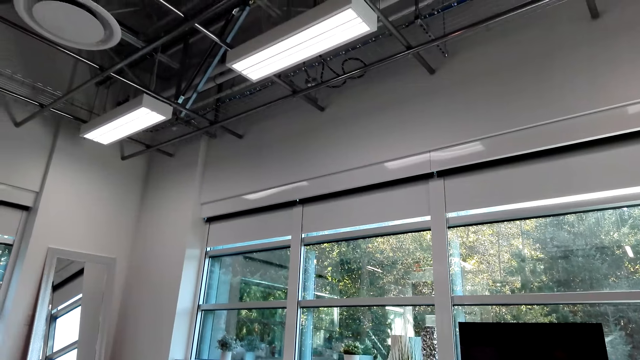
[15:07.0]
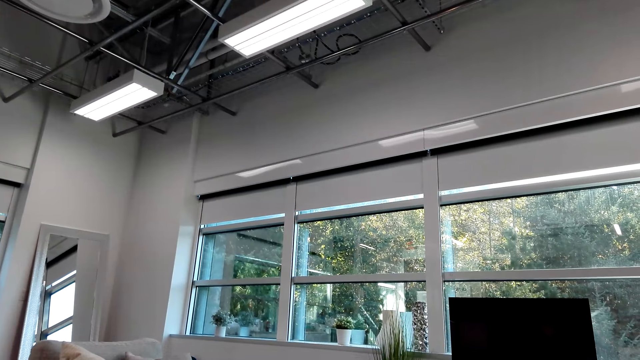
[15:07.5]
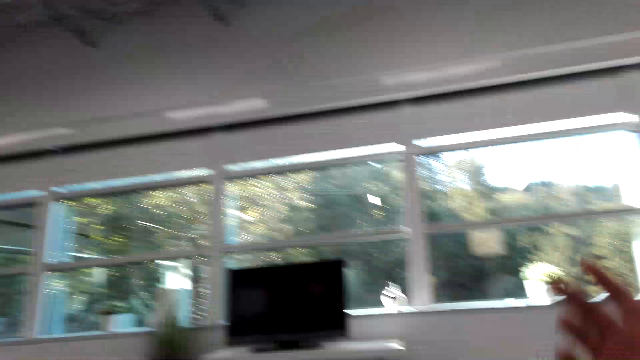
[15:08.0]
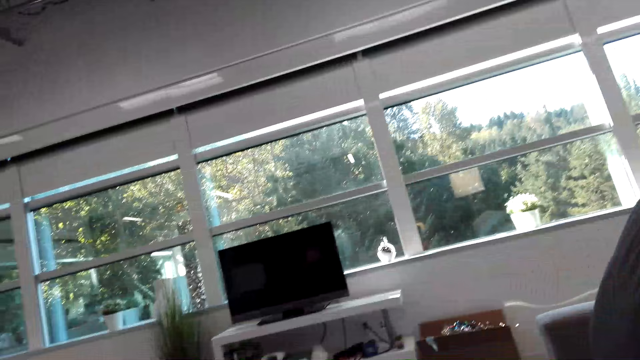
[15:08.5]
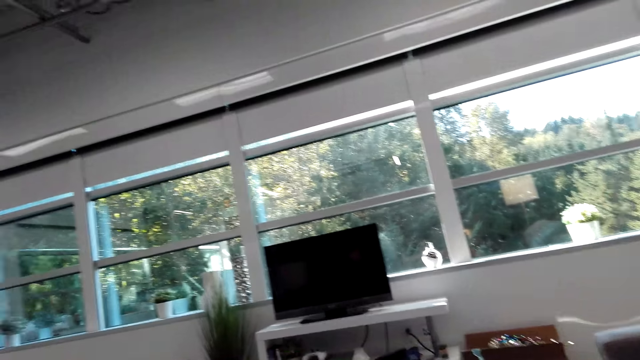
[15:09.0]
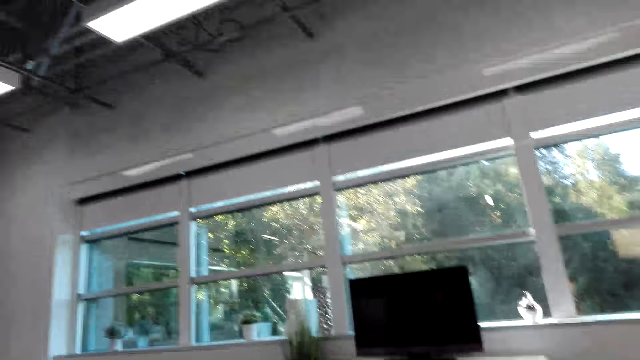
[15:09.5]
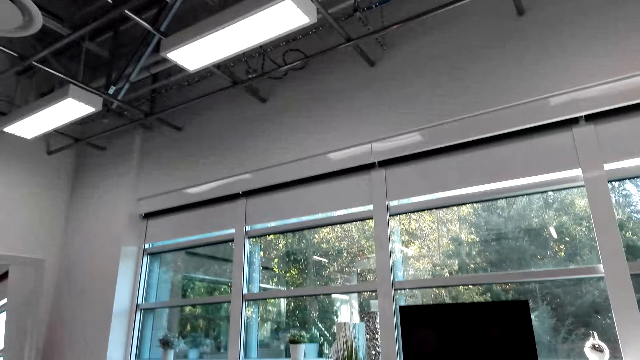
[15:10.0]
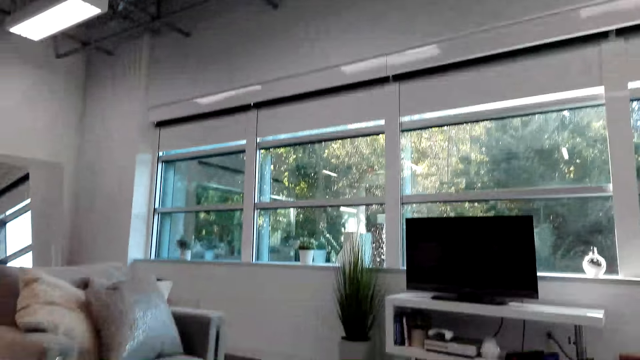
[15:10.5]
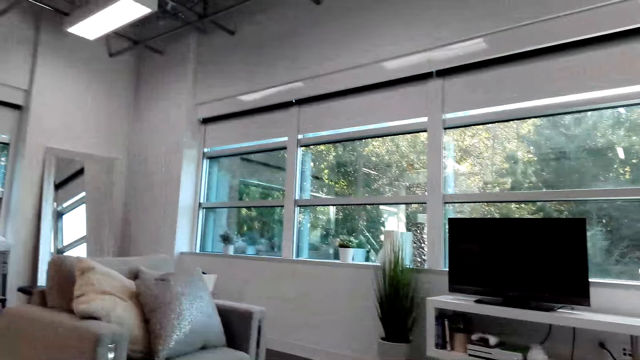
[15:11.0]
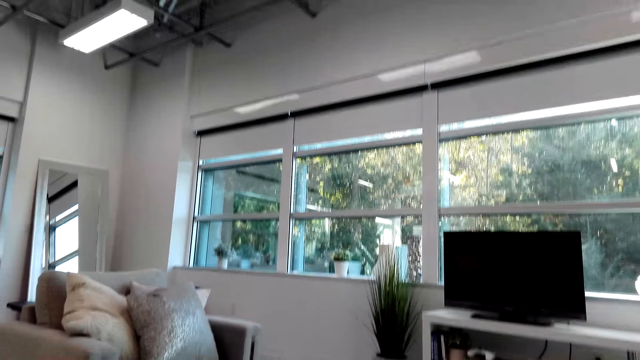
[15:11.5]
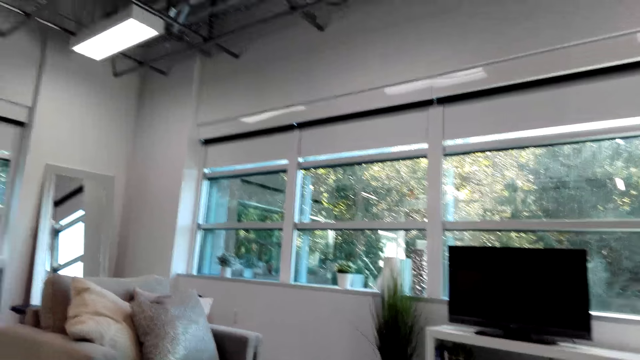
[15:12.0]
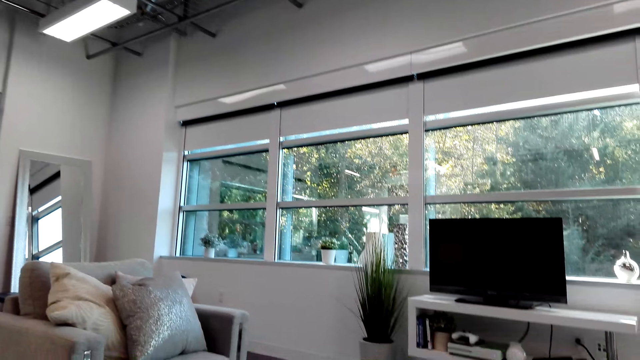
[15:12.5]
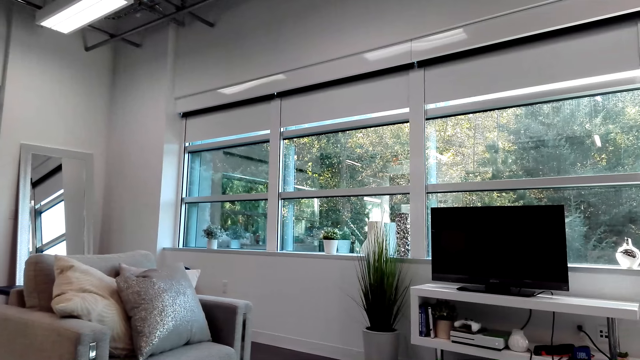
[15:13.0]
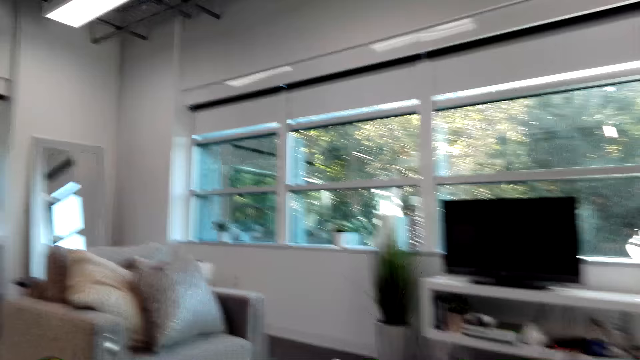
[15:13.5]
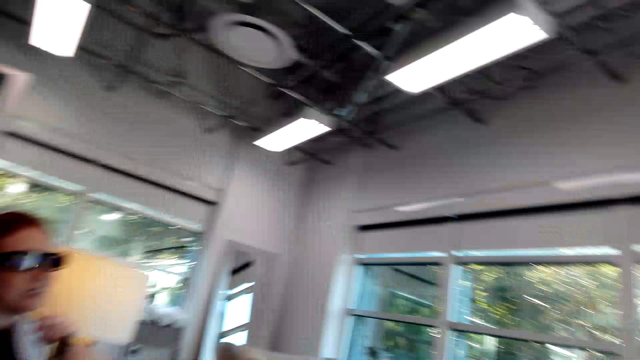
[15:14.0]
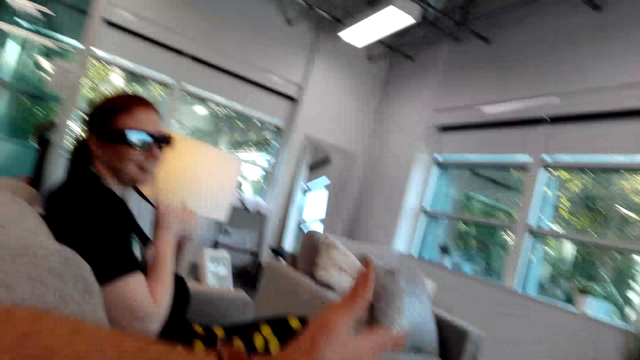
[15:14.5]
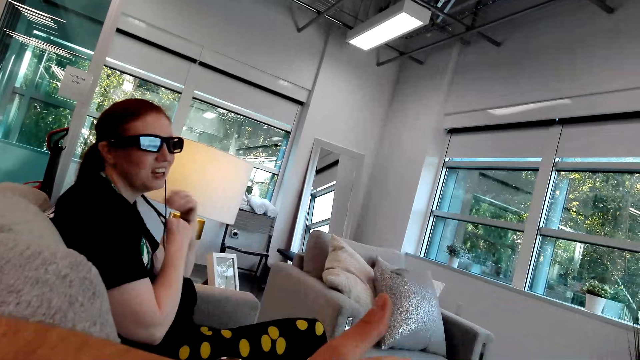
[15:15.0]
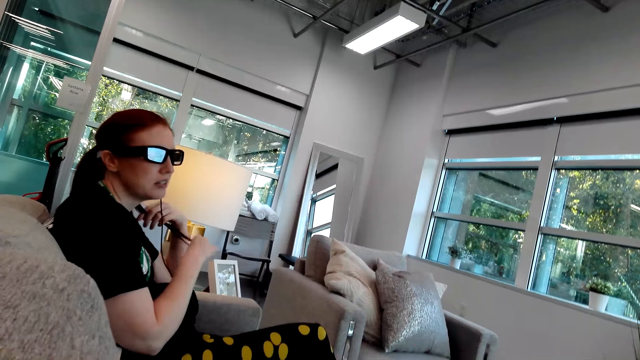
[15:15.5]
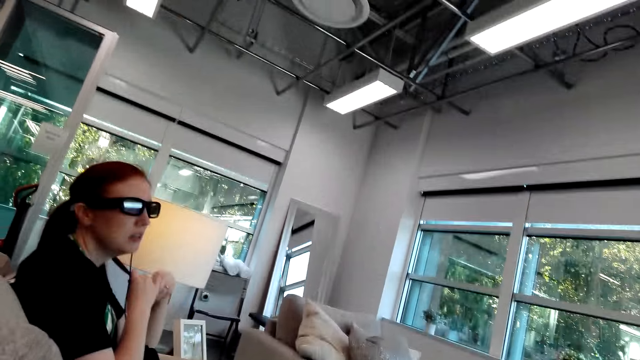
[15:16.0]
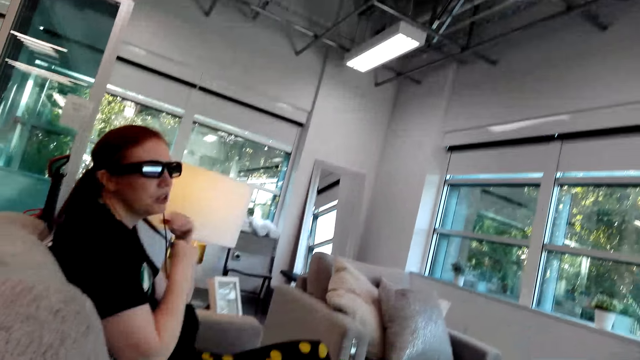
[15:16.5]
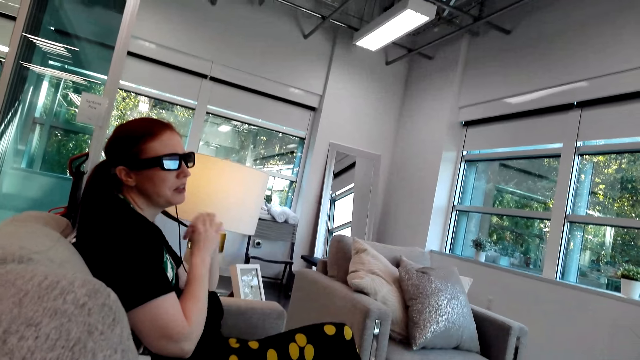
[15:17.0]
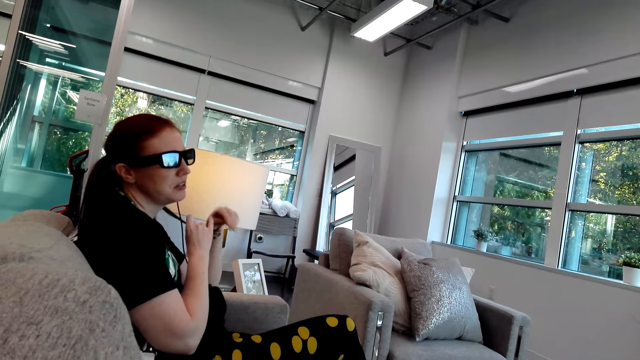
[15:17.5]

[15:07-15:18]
The camera wearer moves the right hand. They look aside. They dialogue with a woman. The woman talks to the camera wearer.

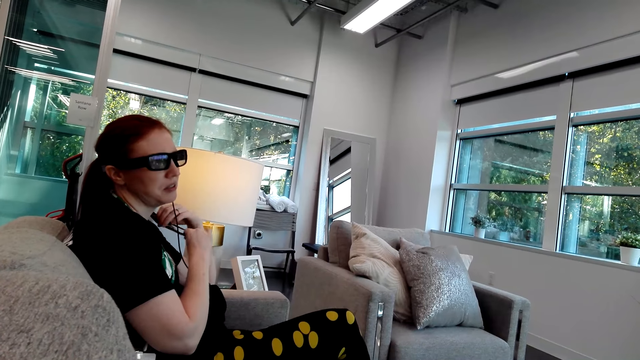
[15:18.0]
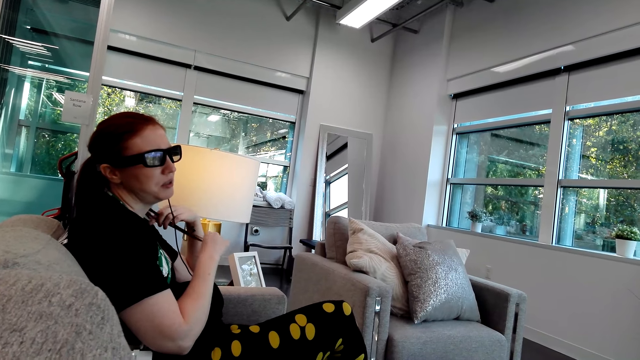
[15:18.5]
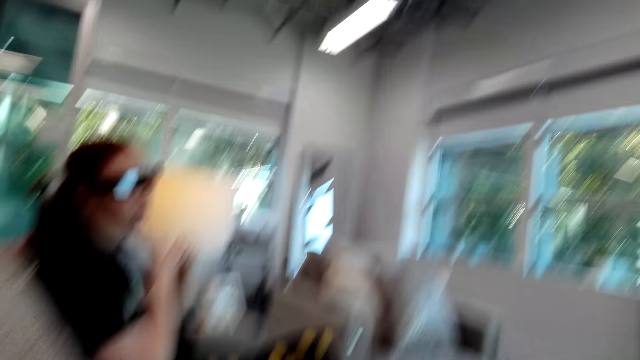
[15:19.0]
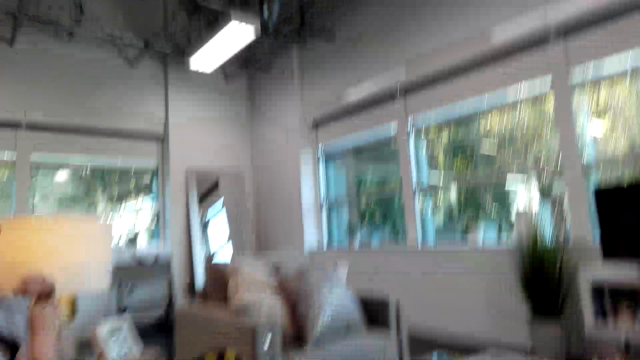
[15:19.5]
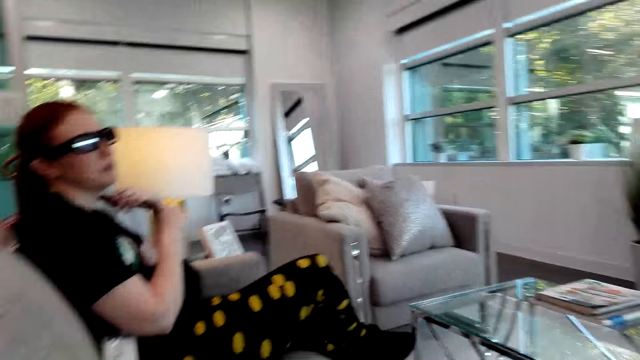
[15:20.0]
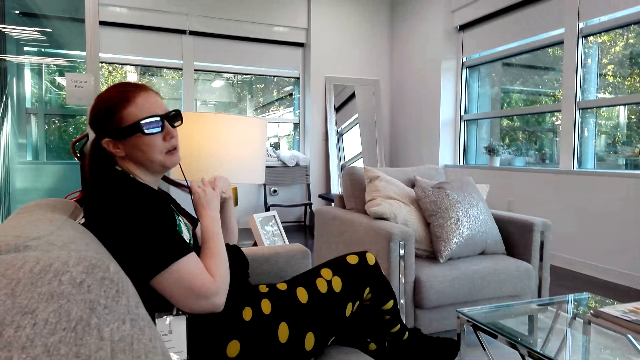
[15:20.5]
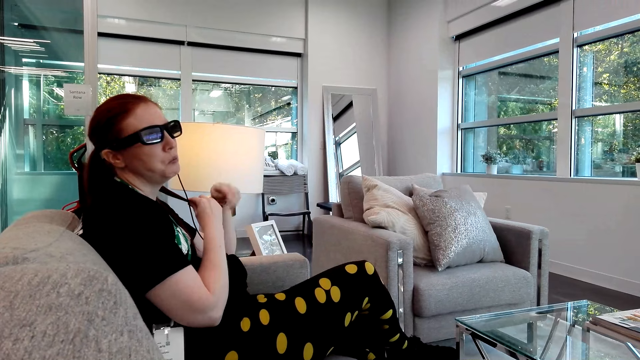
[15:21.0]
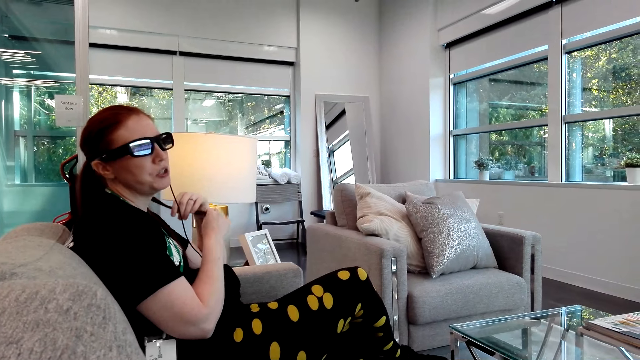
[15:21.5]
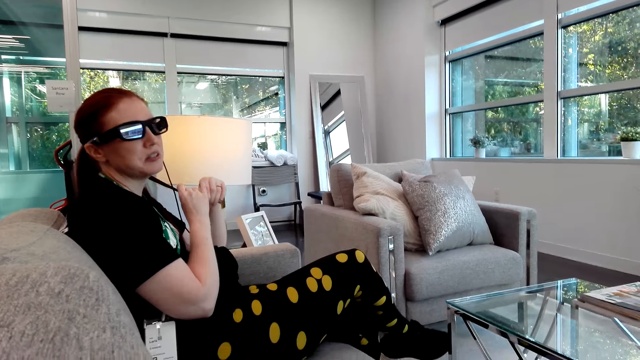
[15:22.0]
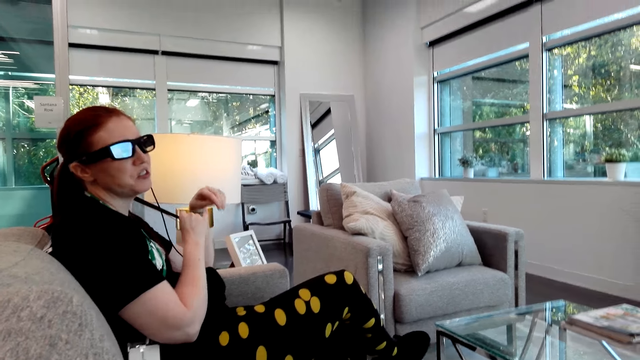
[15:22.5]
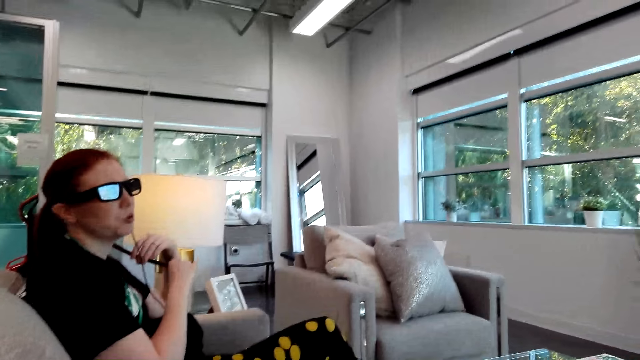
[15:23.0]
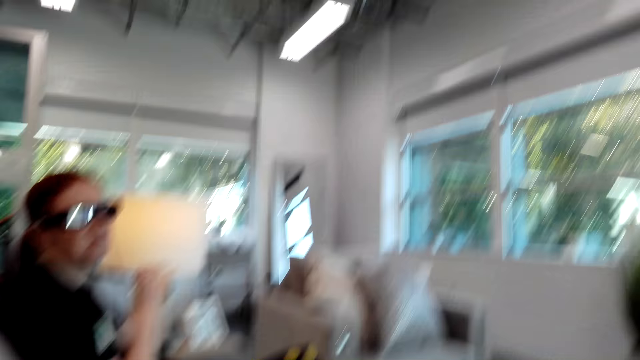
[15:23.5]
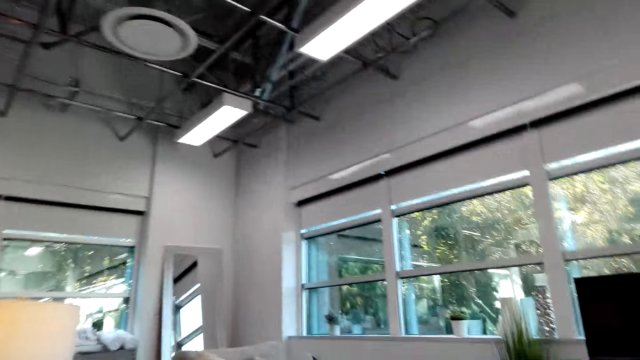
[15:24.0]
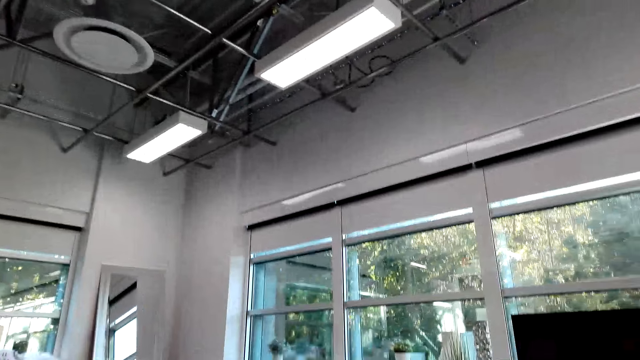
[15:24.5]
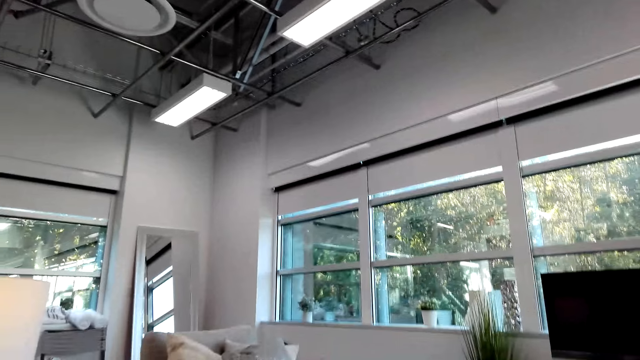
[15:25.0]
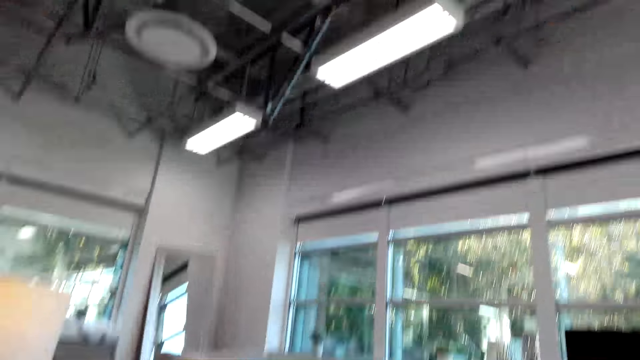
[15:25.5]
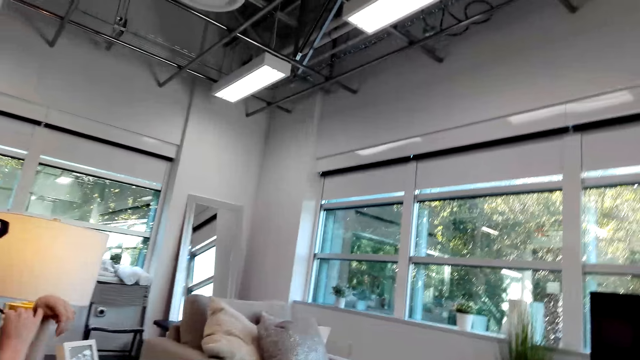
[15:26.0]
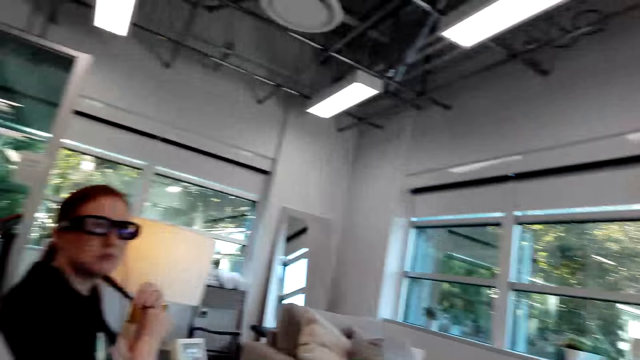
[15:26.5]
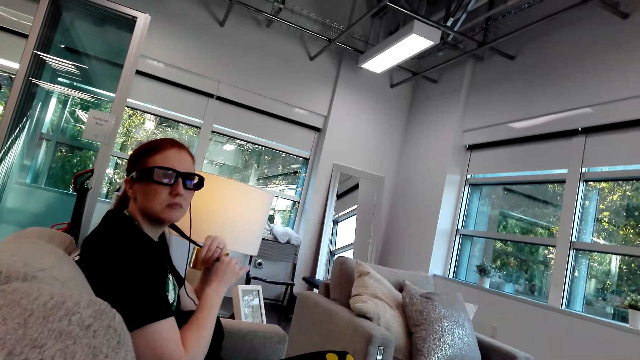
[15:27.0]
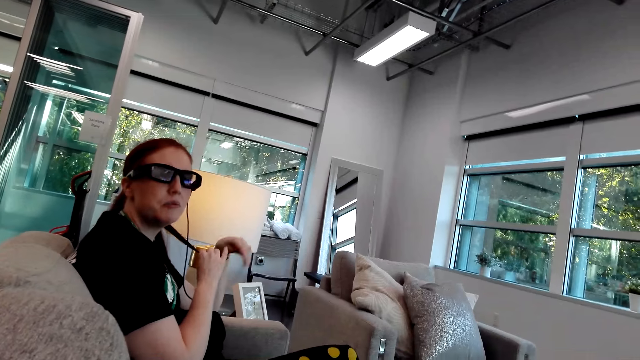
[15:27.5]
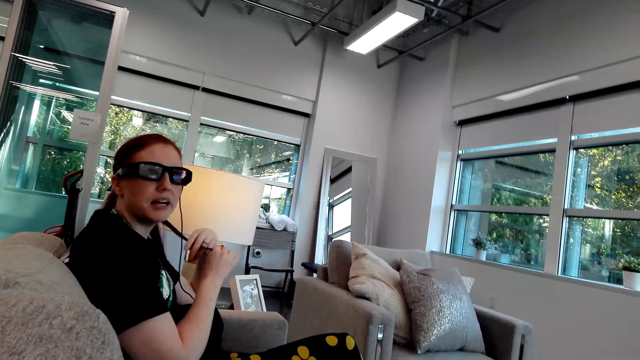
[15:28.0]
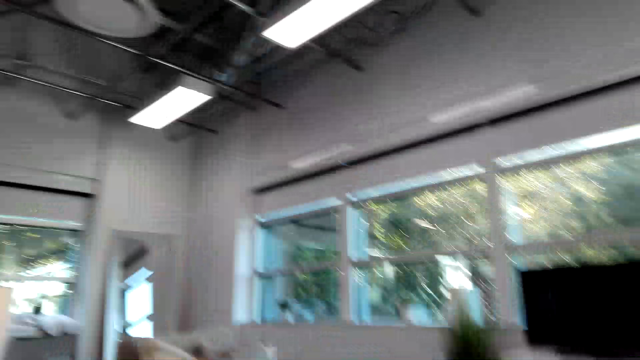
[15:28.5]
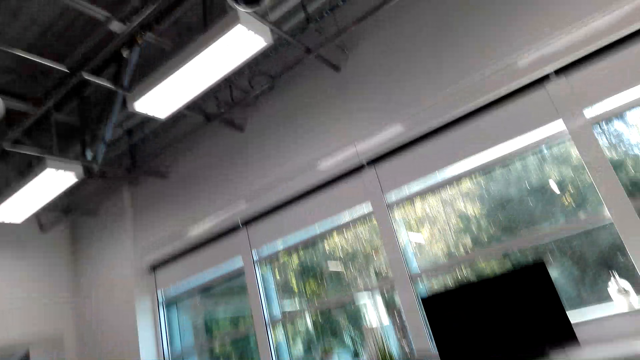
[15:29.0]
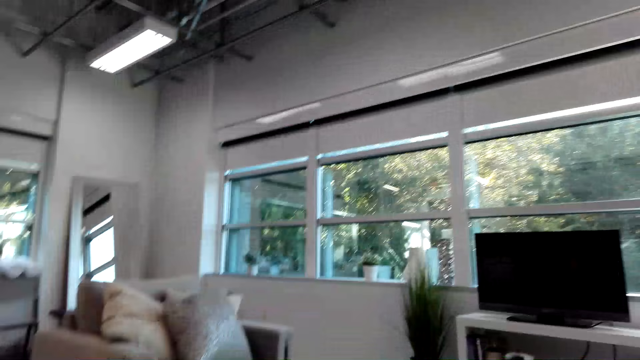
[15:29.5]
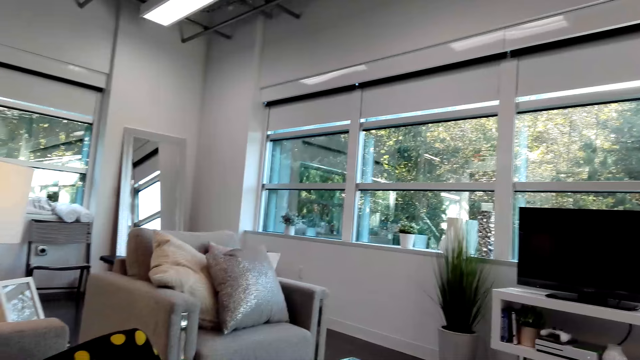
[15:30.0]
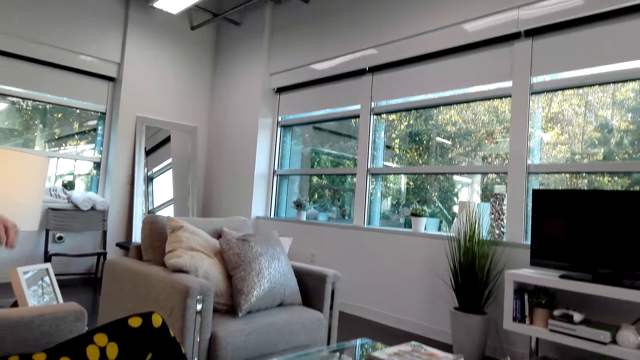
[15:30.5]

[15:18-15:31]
The camera wearer looks aside. A person talks to the camera wearer. The camera wearer looks aside. The person talks to the camera wearer. The camera wearer looks aside.
